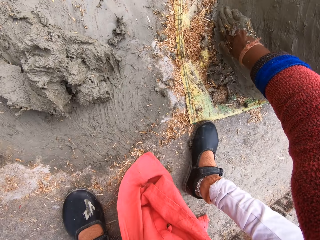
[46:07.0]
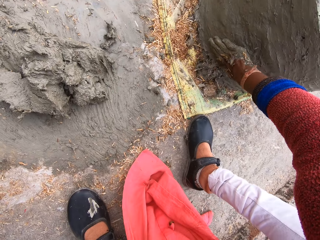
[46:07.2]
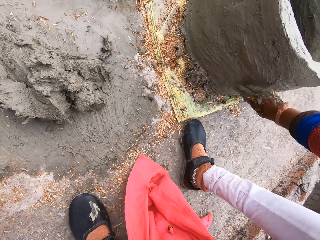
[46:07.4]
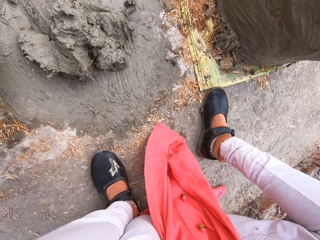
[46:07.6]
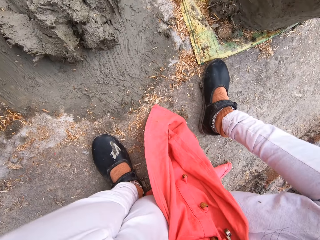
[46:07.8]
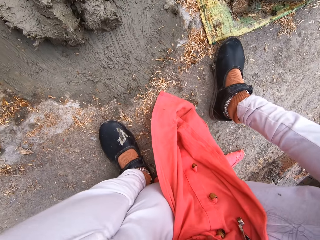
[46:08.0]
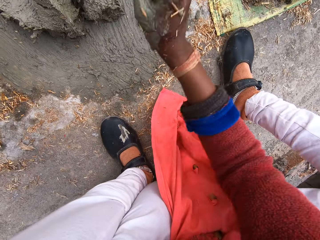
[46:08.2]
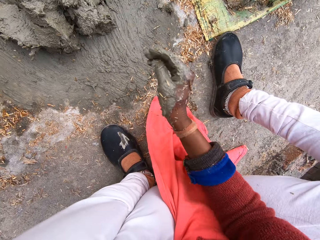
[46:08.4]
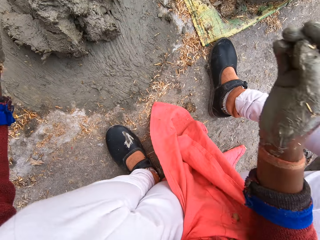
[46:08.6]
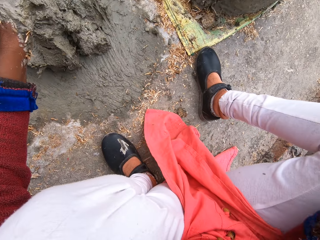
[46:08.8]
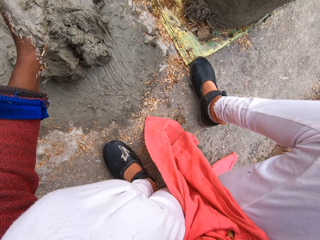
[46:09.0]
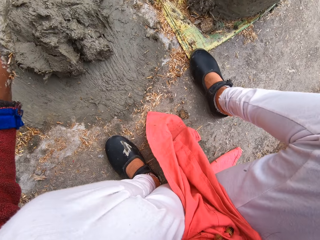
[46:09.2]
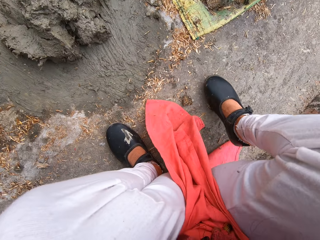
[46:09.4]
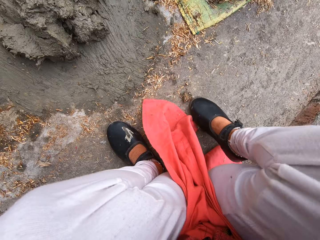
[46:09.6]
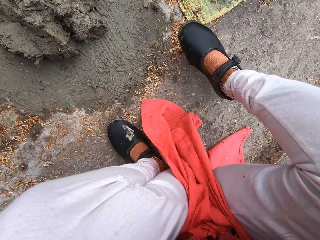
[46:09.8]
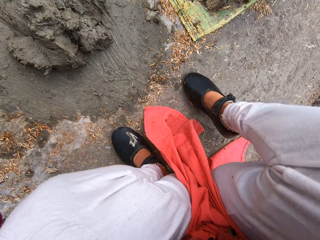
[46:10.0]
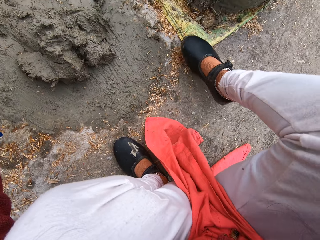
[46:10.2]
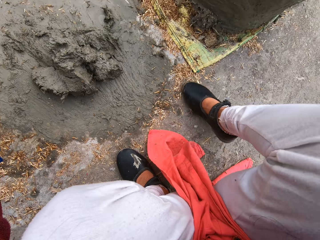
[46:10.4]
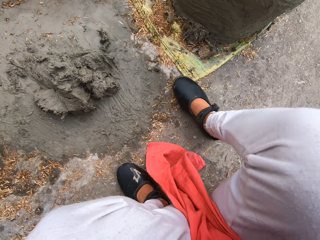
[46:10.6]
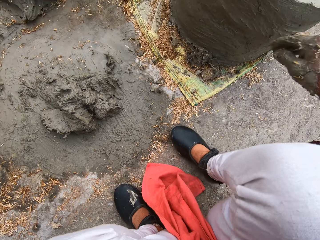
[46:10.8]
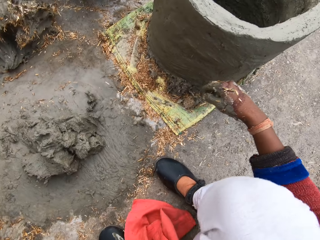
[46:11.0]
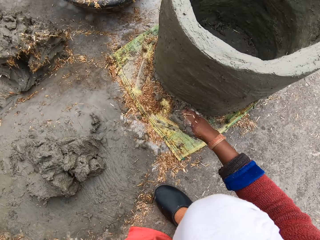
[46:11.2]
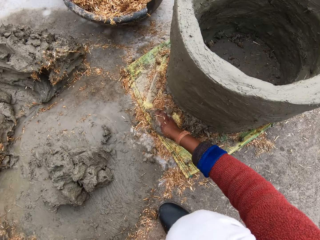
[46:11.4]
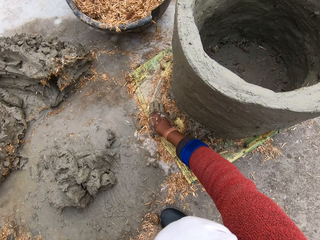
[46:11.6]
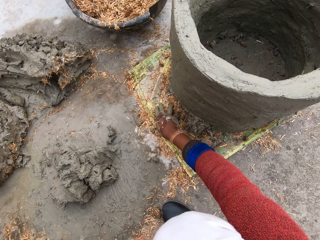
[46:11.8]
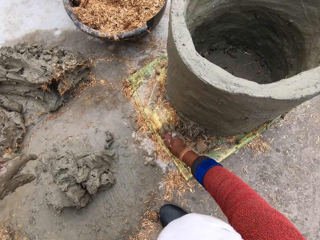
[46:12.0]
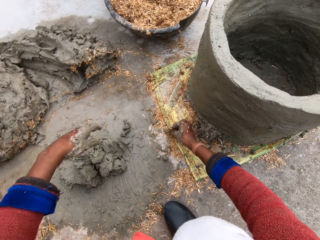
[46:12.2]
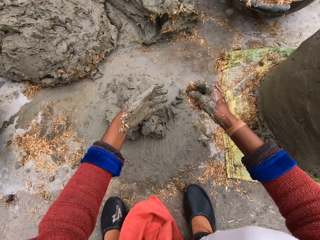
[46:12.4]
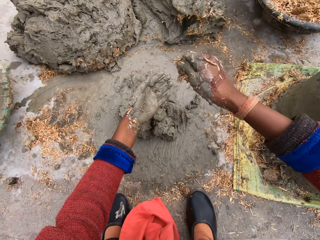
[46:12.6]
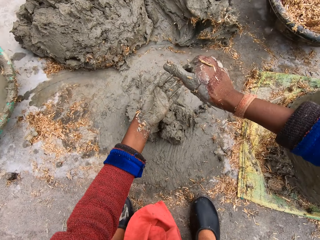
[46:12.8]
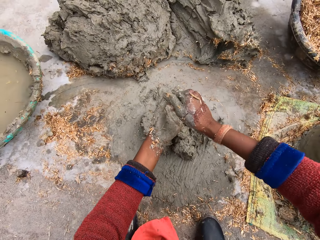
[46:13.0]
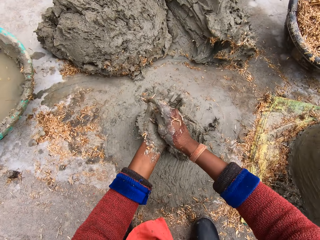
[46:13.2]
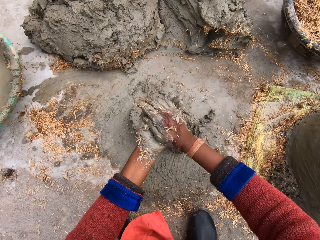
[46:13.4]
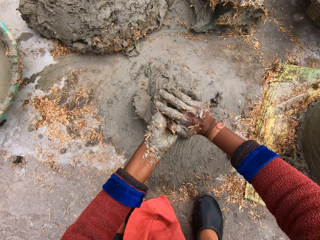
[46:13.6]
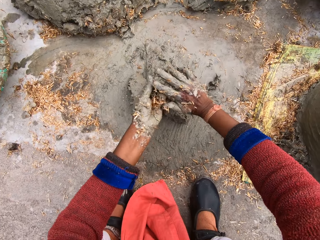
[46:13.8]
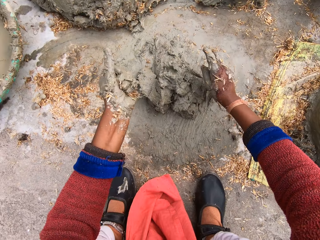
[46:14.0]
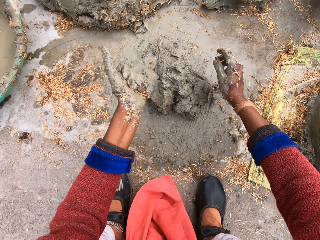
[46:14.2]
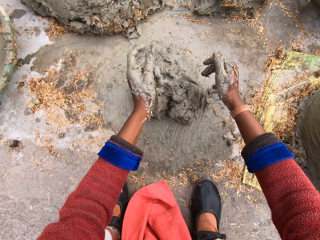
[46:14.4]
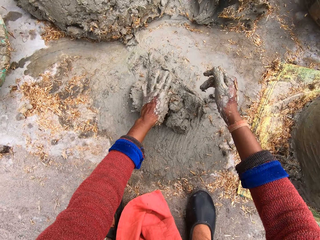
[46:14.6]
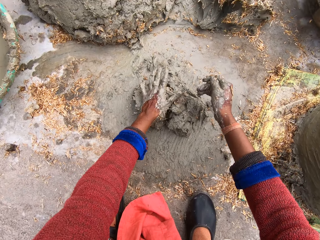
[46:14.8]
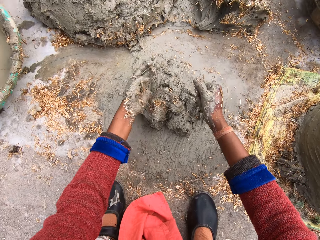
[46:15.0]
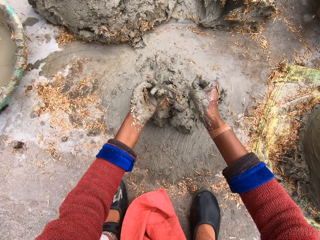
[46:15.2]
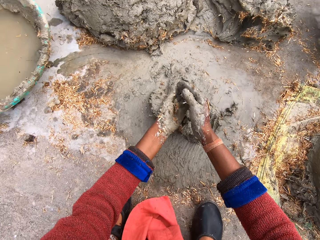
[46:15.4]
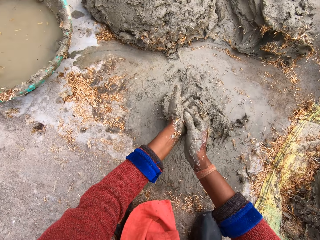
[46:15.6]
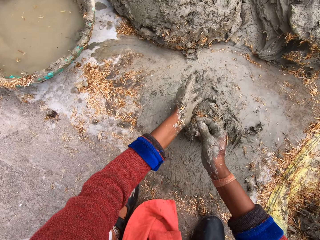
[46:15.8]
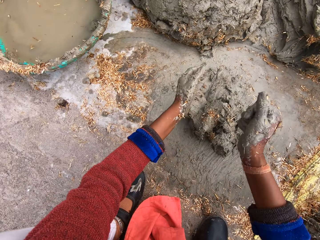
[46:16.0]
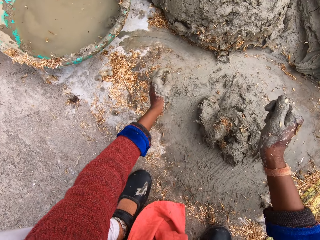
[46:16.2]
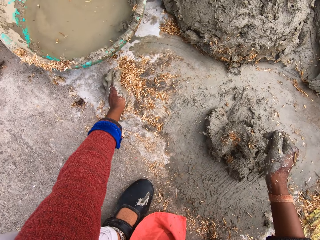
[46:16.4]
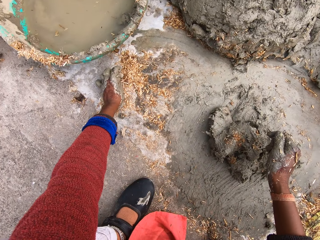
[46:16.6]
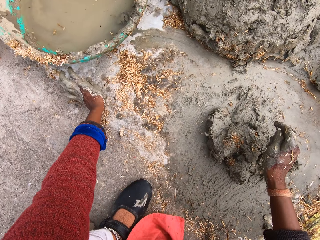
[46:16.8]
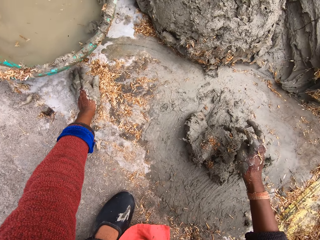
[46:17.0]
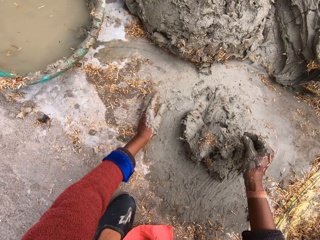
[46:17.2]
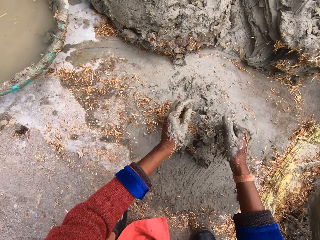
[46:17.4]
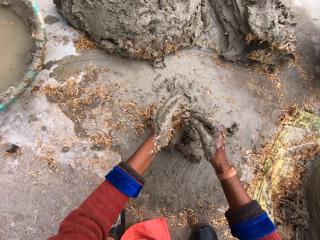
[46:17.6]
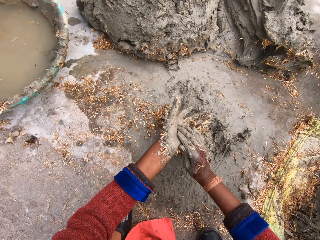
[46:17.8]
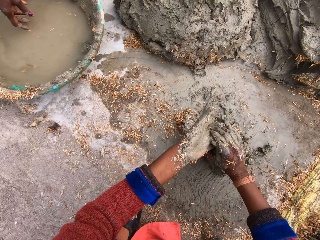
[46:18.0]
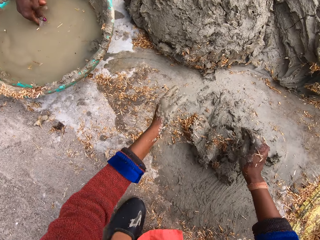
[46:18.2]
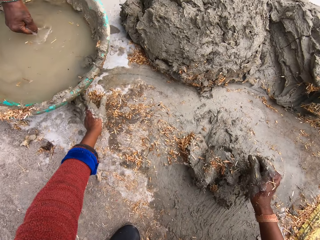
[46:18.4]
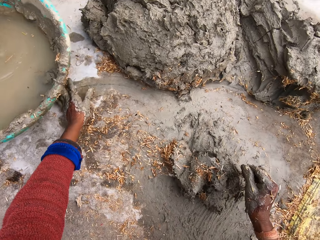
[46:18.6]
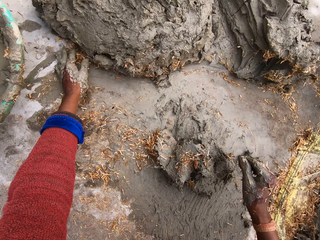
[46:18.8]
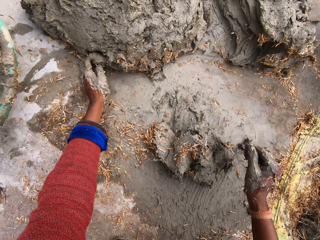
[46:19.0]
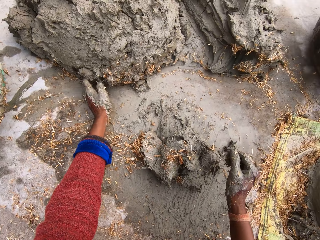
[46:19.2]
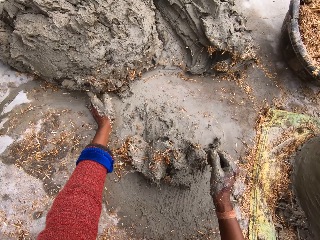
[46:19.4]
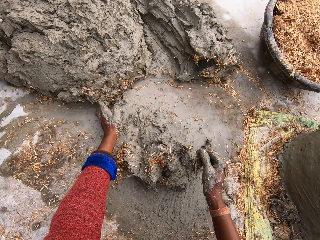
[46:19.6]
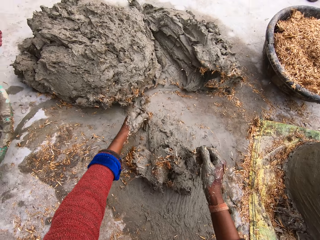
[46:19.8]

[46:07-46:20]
The camera wearer moves the hand away from the pot. She raises her right hand towards her head. She adjusts sawdust on the floor with her right leg. She kicks a stone. She lowers her right hand. She packs the sawdust on a sack under the plant pot with her right hand. She moves the left hand. She channels the sawdust to the other hand. She collects the sawdust with her left hand. She rubs the hands. She moves the hands apart. She pastes the sawdust on the clay on the floor. She moves the hands. She scrapes the sawdust from her left hand with her right hand. She rubs the hands. She moves the hands apart. She wipes the sawdust on the floor with her left hand towards the clay. She touches the sawdust. She moves the stone. She moves the sawdust. She dusts her left hand with her right hand. She moves the right fingers. A lady puts a hand in water. The camera wearer moves the left hand. She gathers the sawdust. She wipes the sawdust on the floor with her left hand towards the clay.

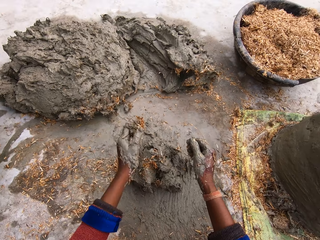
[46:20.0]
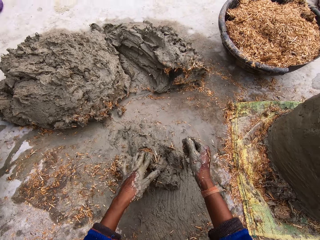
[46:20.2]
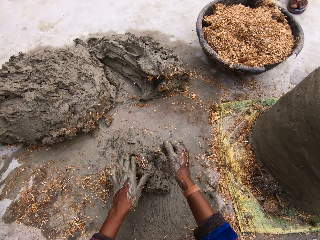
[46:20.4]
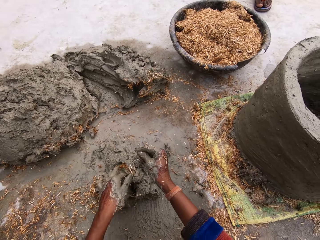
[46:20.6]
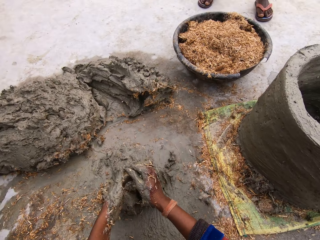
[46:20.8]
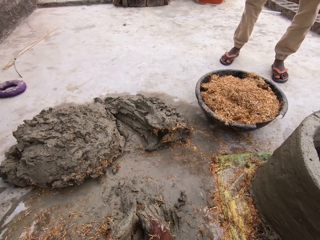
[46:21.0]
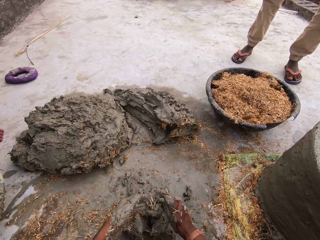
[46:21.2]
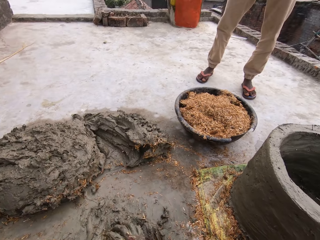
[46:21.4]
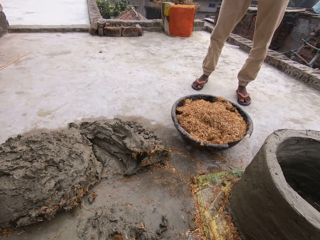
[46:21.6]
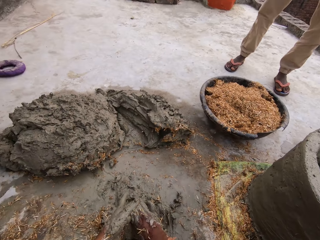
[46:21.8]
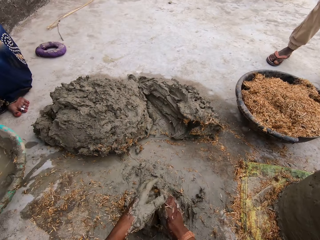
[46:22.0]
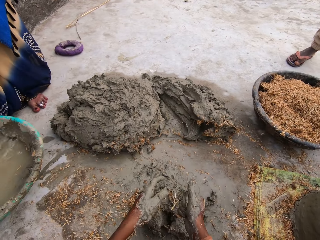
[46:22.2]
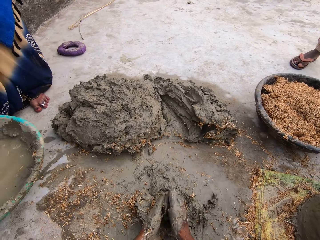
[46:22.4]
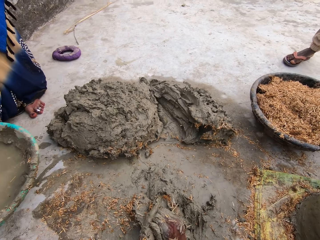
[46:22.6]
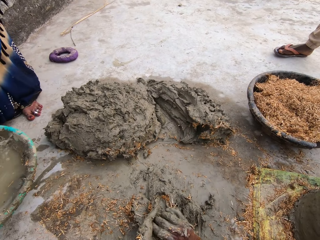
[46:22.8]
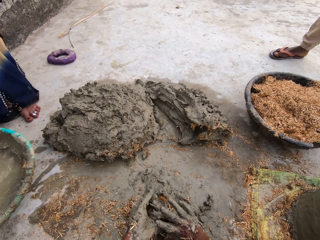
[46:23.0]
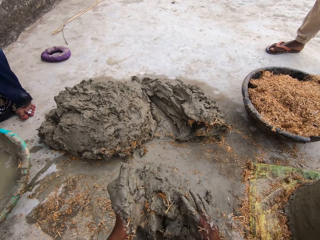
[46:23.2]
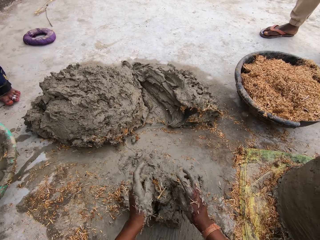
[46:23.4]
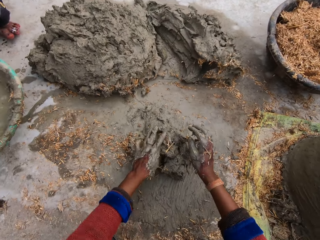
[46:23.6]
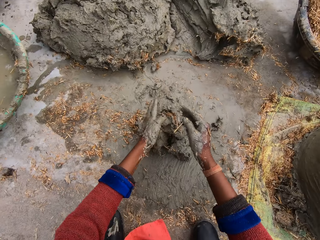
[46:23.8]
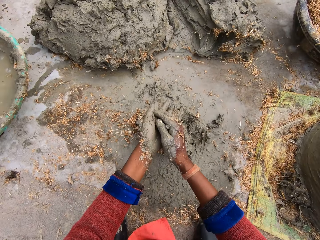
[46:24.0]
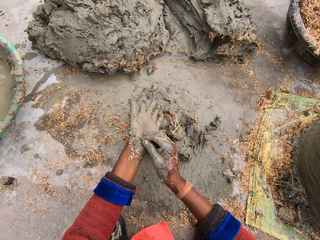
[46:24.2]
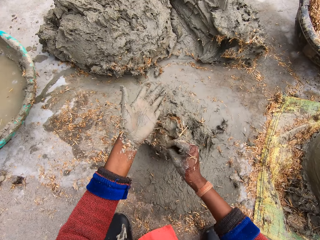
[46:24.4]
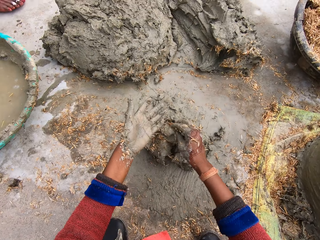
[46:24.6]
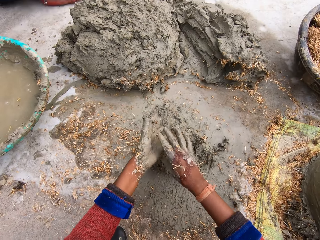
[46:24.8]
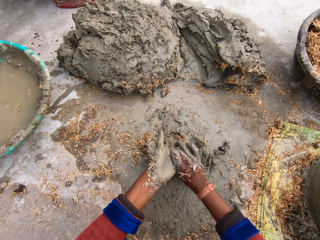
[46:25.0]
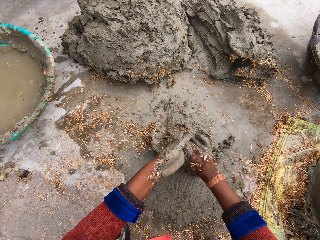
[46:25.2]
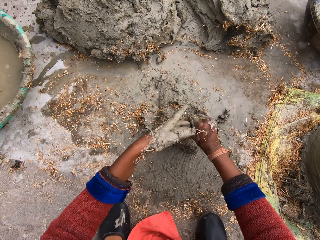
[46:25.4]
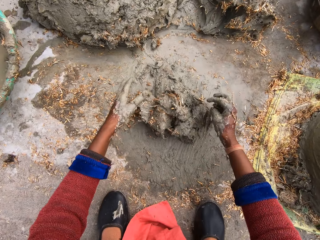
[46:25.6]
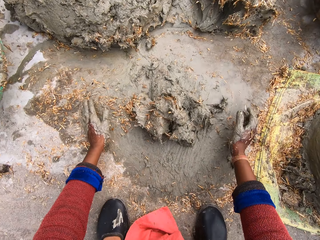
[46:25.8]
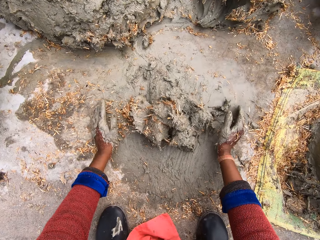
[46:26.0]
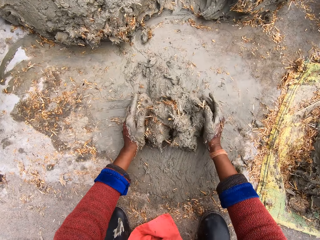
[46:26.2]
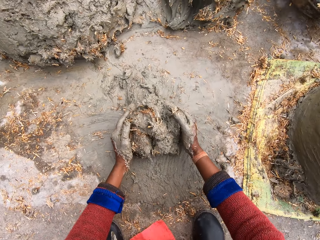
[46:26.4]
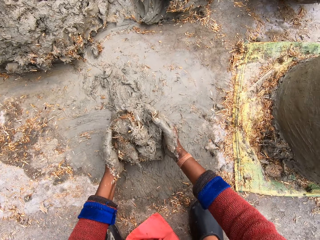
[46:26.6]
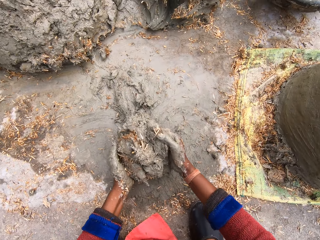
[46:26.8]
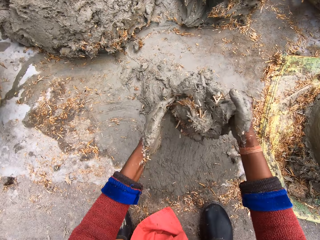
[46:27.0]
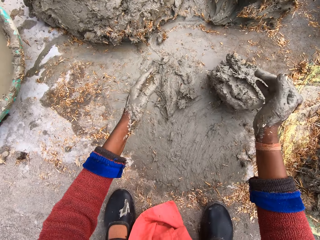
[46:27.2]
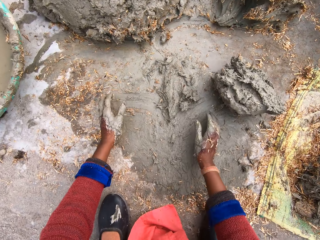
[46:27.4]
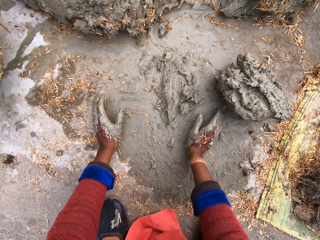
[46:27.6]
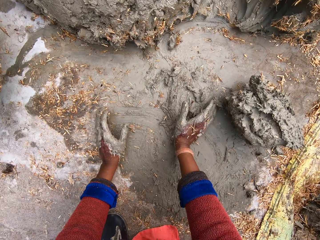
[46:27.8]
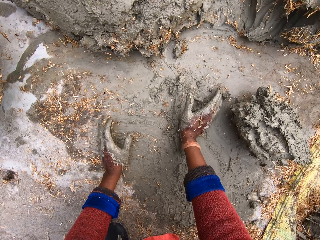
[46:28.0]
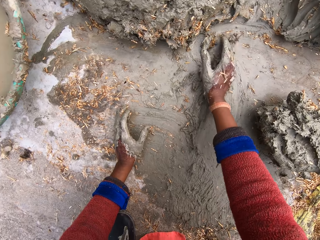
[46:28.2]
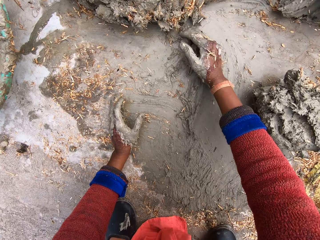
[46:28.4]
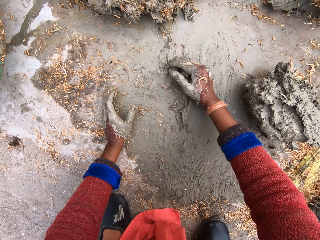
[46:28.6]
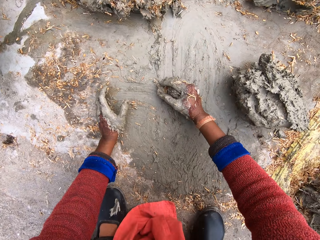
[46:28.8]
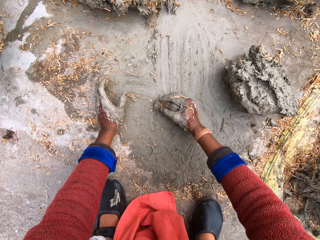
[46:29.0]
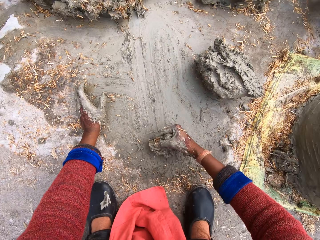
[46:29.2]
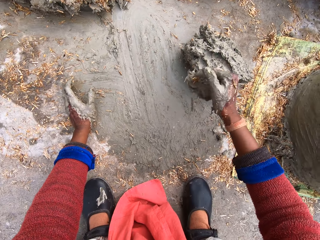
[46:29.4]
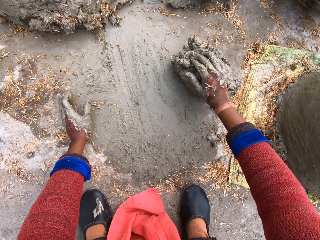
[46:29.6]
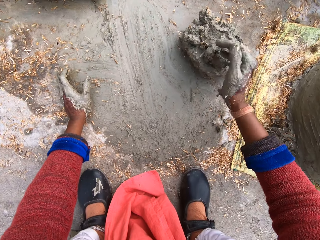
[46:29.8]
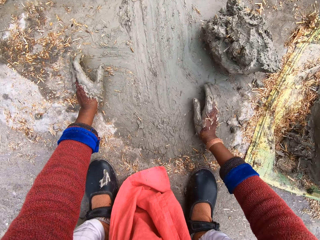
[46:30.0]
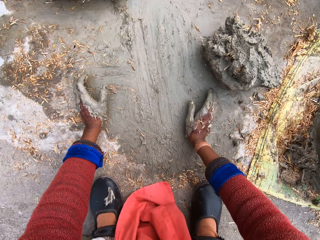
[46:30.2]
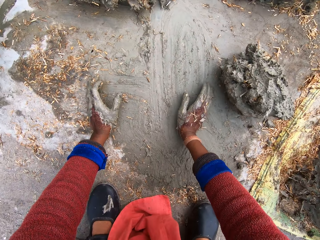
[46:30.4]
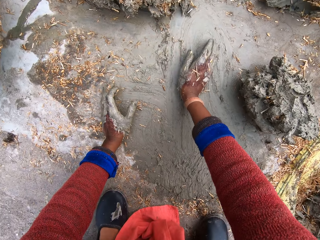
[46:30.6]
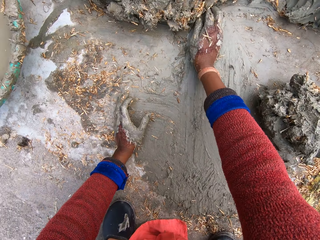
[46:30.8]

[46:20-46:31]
The camera wearer collects clay and drops the clay. She scrapes her left hand with her right hand. She removes clay from her hand. A lady walks to the other side. The camera wearer moves her hands apart. She packs the clay on the floor with both hands. She lifts the clay. She drops the clay on the floor. She gathers the clay. She scrapes the clay on the floor with both hands. She lifts the clay, drops the clay and collects the clay.
